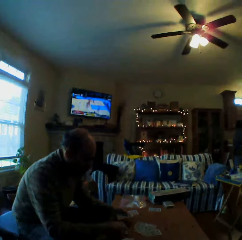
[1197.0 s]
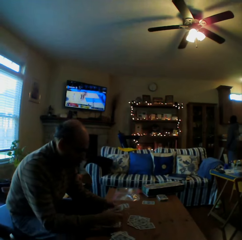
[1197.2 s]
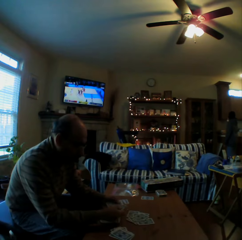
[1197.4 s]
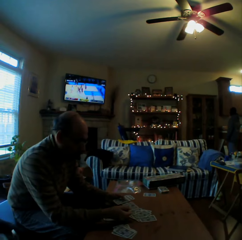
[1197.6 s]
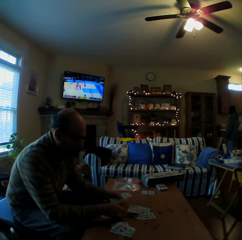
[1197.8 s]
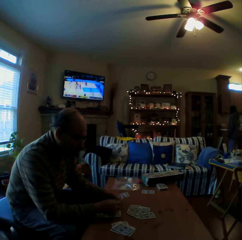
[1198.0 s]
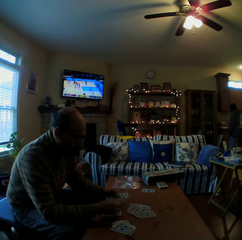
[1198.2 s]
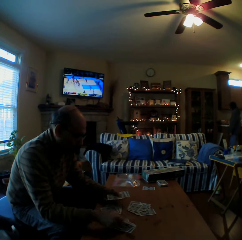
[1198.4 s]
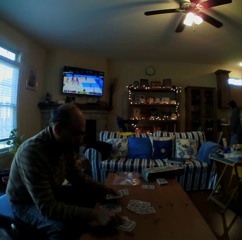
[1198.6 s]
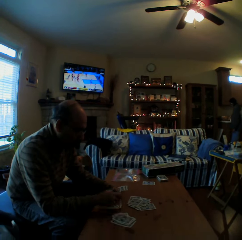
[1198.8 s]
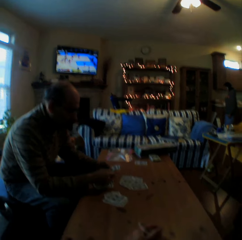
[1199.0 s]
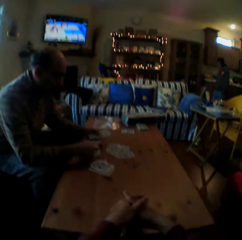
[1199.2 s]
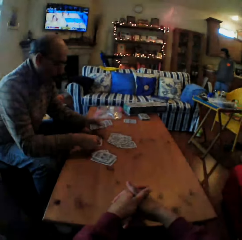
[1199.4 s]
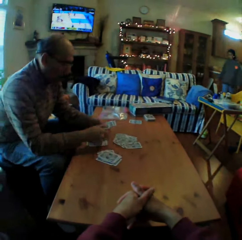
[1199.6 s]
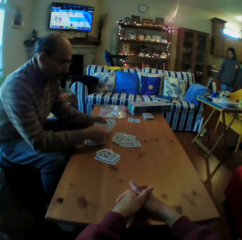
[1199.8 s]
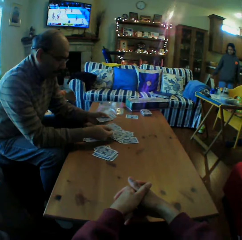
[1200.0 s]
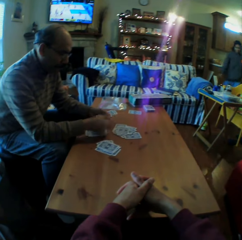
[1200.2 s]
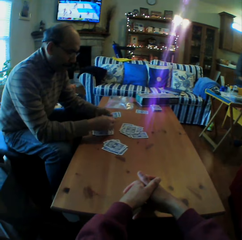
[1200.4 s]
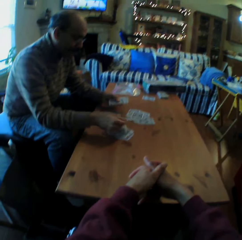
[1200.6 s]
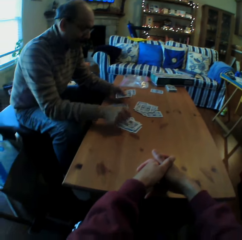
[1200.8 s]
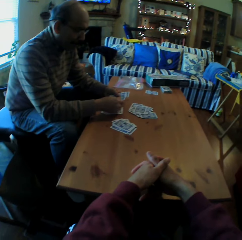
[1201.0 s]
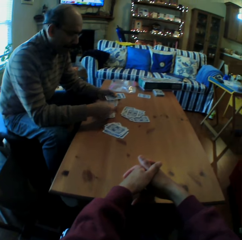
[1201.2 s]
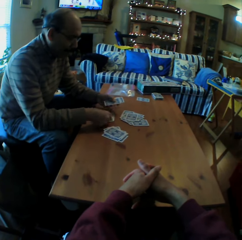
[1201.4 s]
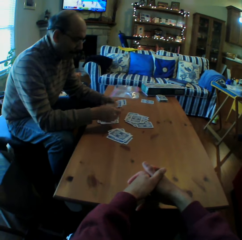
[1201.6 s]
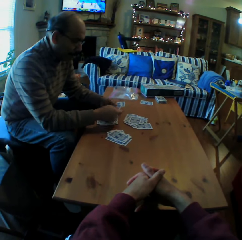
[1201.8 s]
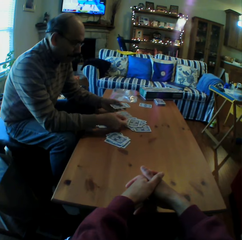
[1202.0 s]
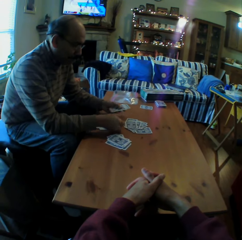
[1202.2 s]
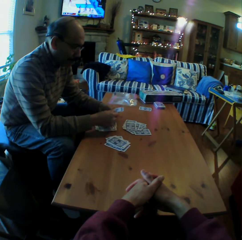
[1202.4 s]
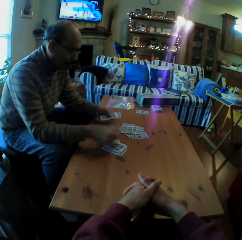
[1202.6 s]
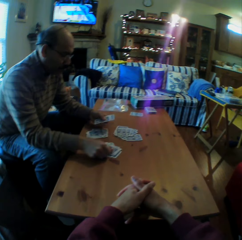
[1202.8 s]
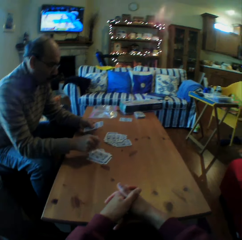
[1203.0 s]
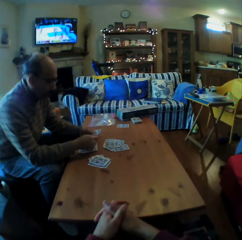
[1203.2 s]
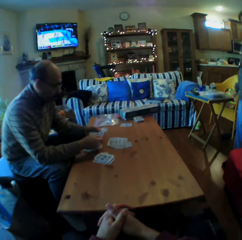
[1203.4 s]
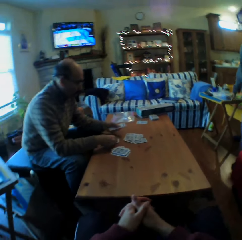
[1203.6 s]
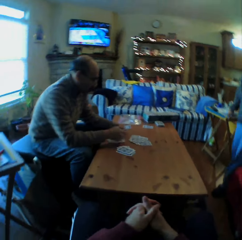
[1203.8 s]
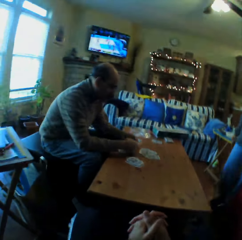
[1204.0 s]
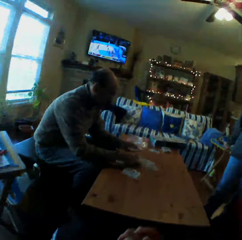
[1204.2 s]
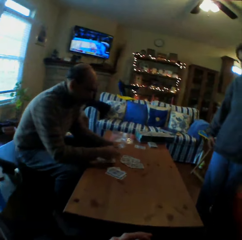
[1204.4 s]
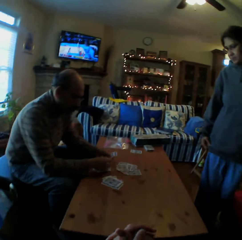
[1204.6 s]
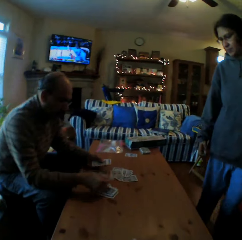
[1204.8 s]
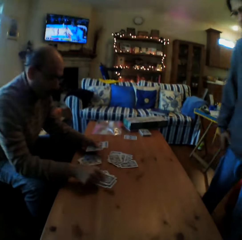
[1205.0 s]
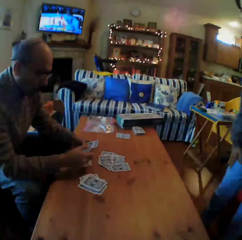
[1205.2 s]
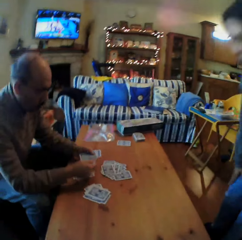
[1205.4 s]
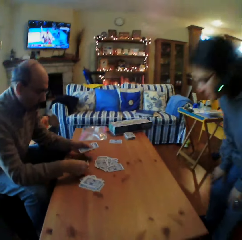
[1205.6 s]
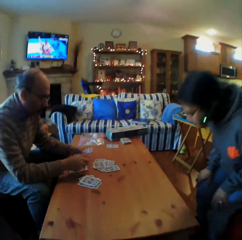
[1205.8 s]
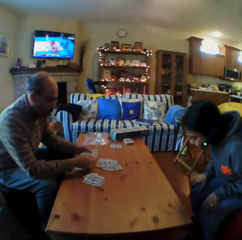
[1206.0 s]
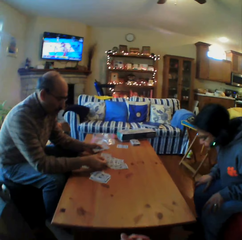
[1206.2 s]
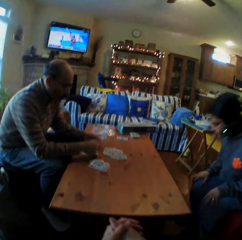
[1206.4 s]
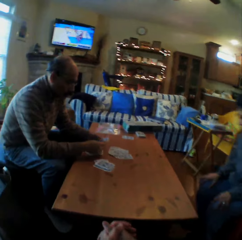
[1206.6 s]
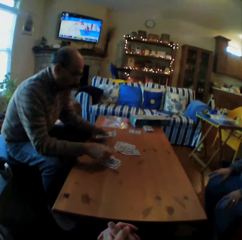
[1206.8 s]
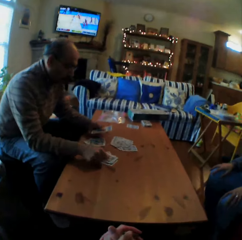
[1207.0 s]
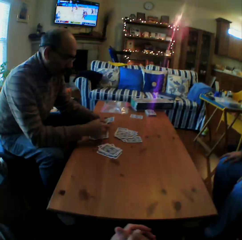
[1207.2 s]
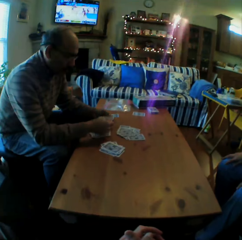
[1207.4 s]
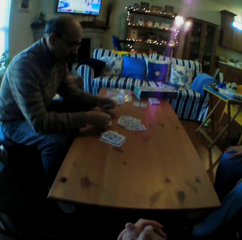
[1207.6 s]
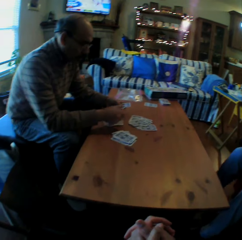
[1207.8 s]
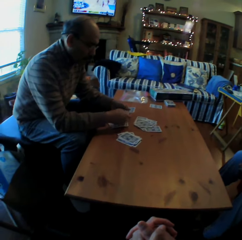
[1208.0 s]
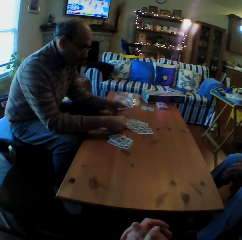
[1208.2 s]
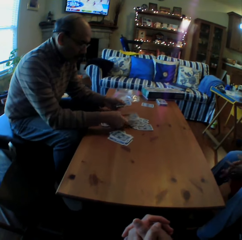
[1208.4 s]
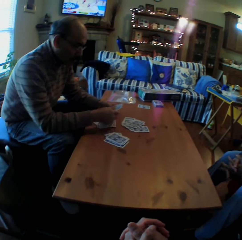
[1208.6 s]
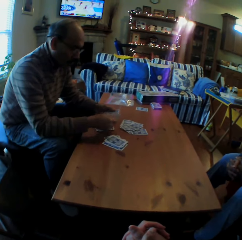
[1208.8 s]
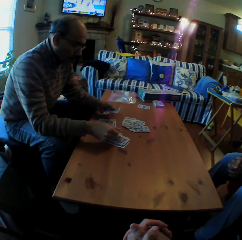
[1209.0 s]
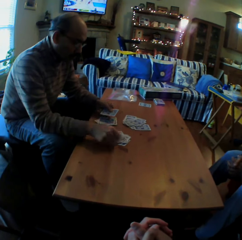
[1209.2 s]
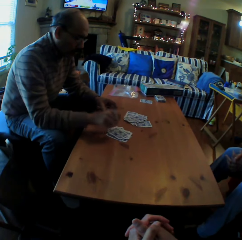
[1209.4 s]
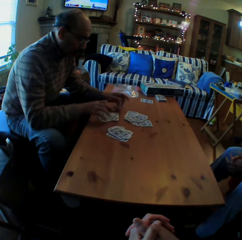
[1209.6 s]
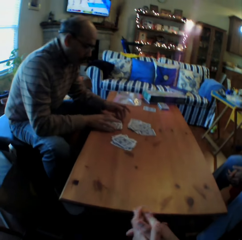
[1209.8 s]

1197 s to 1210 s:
A woman sits.

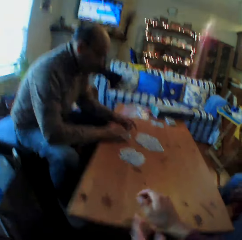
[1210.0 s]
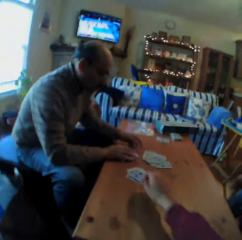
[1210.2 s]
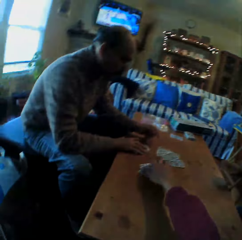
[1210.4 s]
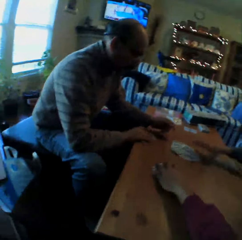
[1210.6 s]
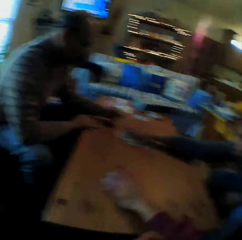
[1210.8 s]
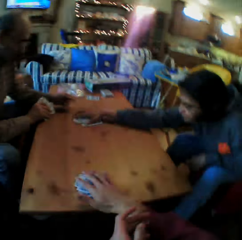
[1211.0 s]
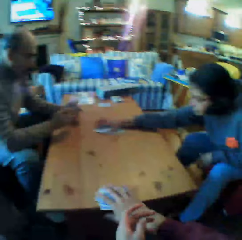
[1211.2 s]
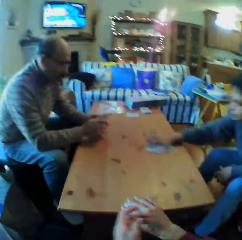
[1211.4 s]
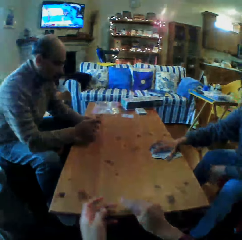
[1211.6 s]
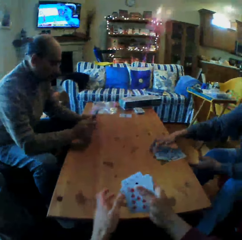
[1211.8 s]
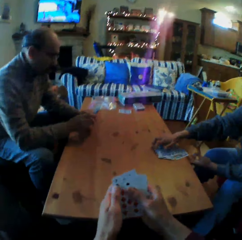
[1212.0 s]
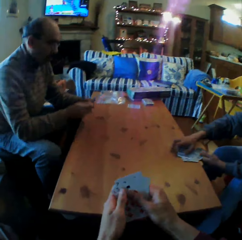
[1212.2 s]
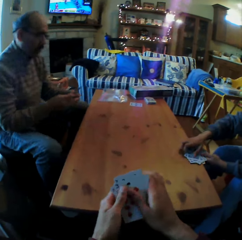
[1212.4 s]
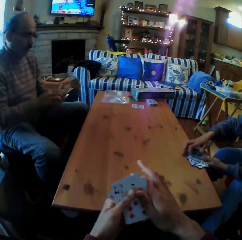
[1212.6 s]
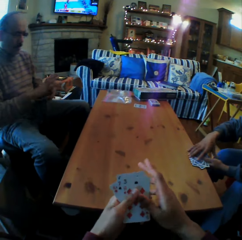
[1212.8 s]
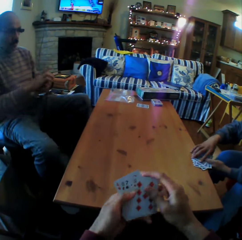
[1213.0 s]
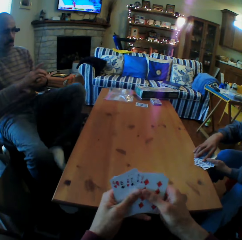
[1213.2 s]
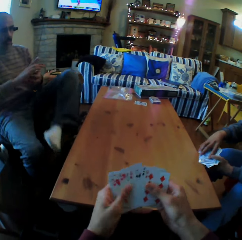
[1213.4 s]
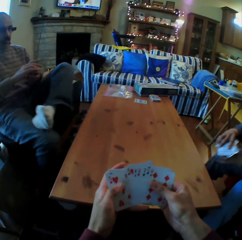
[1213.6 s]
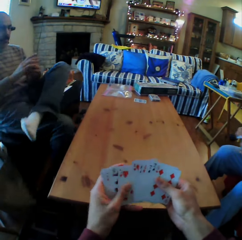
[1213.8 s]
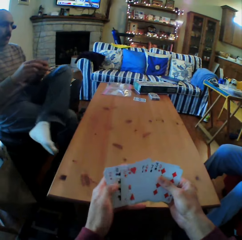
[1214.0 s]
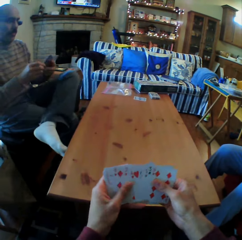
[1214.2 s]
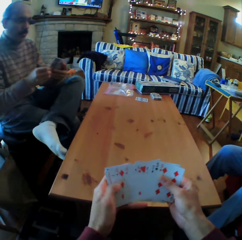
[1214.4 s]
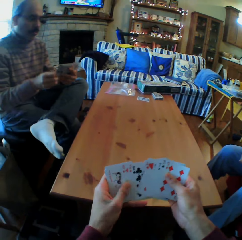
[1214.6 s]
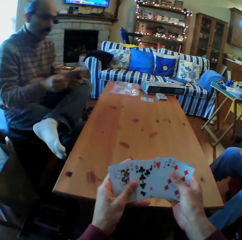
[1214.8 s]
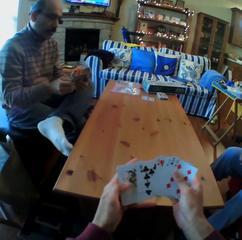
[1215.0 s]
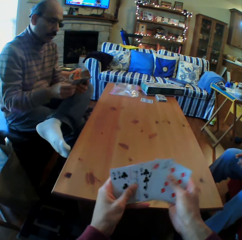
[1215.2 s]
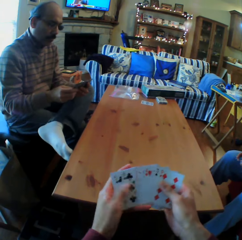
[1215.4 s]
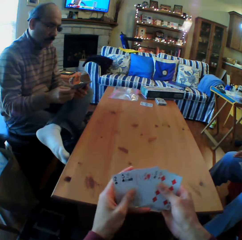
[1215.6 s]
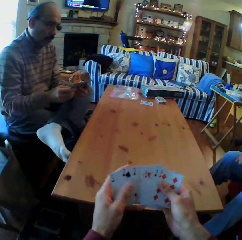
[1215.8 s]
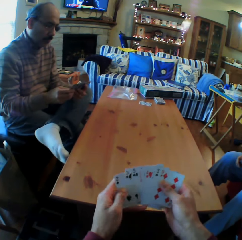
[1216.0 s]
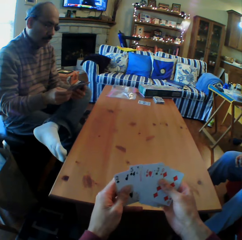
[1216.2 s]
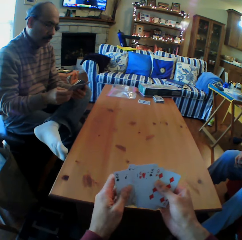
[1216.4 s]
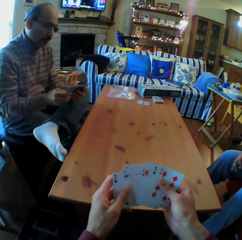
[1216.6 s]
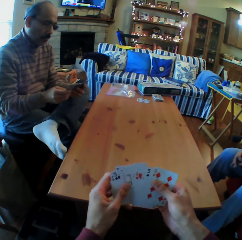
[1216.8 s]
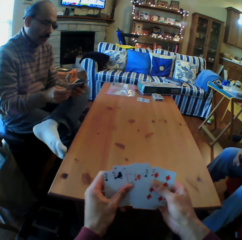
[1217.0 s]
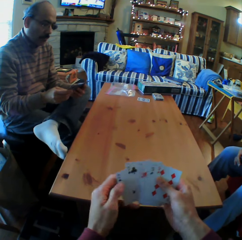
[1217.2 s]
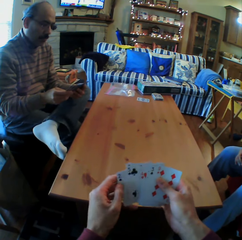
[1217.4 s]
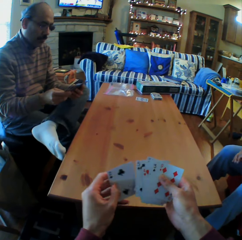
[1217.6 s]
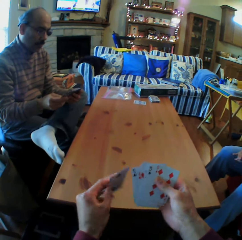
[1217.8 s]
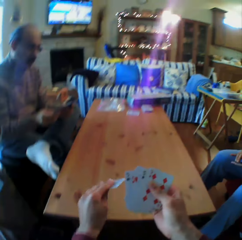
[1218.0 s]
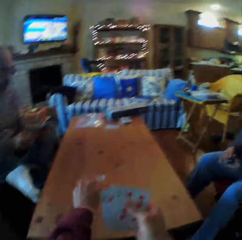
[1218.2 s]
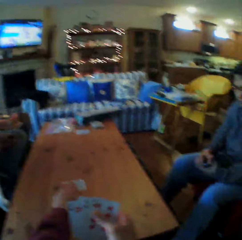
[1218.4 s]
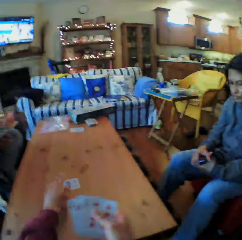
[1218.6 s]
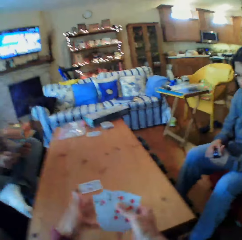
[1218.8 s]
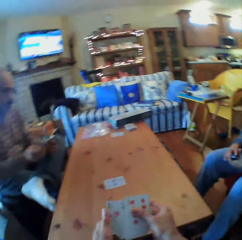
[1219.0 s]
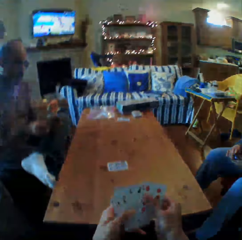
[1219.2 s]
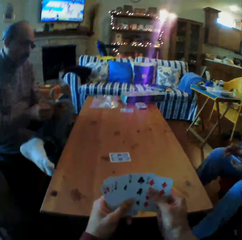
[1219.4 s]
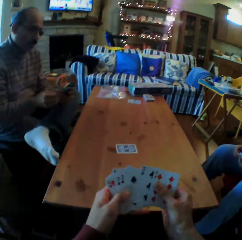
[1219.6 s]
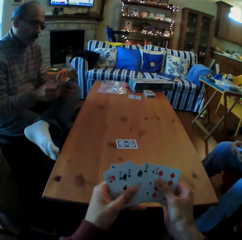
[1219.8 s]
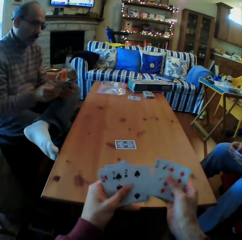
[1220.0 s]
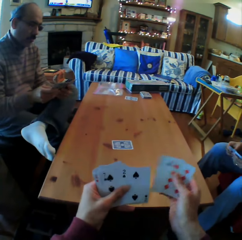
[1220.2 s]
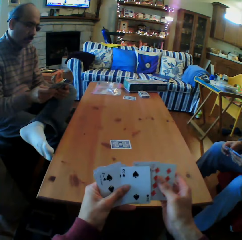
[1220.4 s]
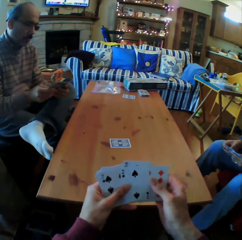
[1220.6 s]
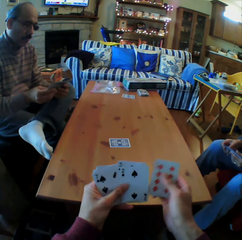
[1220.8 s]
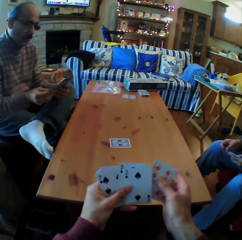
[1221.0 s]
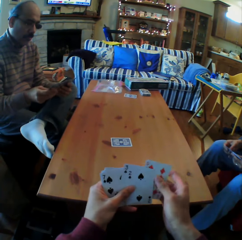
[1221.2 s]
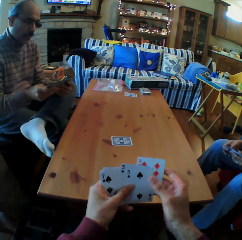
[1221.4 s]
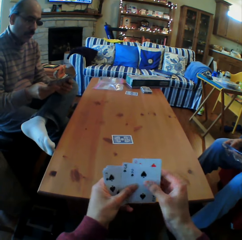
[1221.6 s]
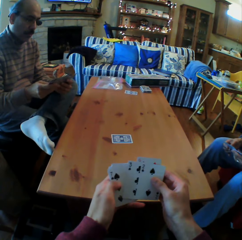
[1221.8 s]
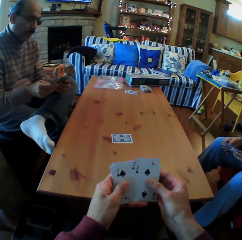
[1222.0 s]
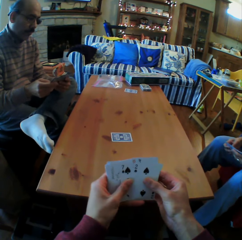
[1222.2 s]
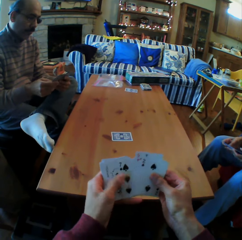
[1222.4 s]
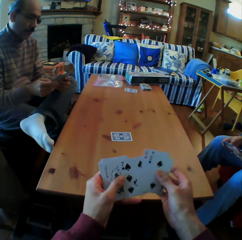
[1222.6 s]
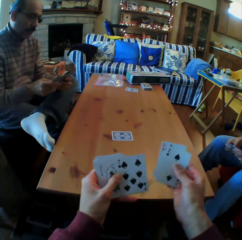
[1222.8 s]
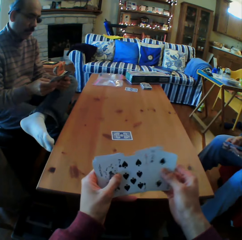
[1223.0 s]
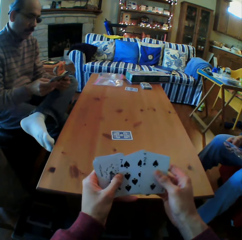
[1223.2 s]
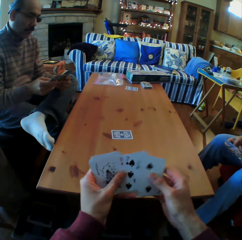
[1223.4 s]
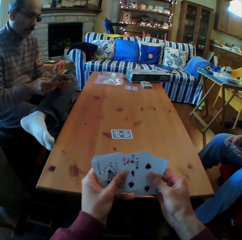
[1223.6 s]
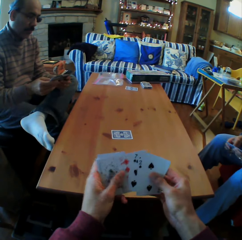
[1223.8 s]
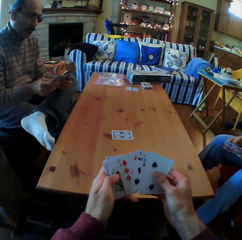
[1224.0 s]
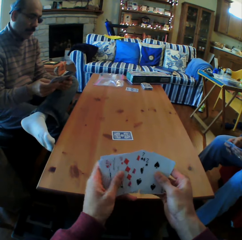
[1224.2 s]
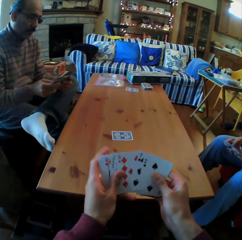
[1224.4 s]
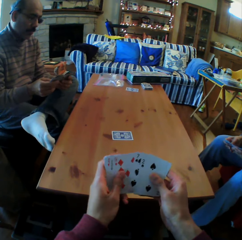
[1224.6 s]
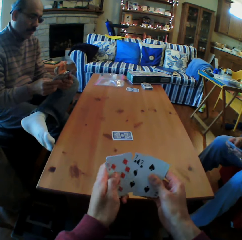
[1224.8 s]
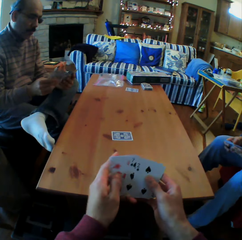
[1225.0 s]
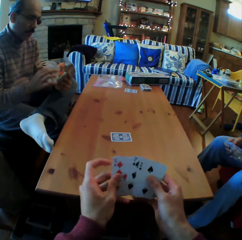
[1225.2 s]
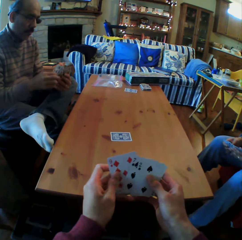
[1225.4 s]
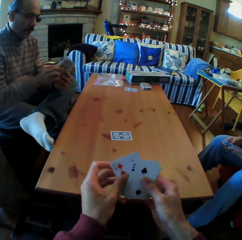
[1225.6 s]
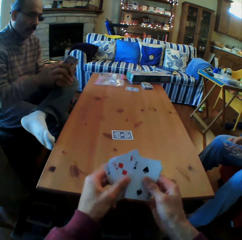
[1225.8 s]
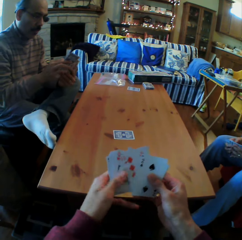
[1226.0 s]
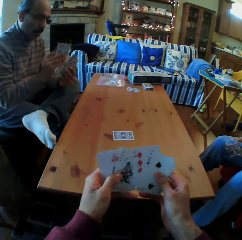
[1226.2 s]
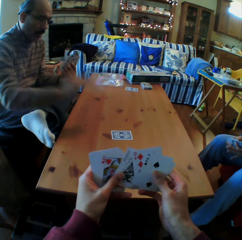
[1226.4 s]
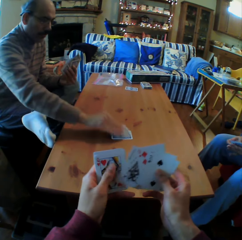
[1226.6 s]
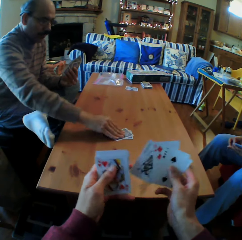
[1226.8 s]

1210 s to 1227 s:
The camera wearer picks up the cards from the table. A woman picks up the cards from the table. The camera wearer looks at the cards. He moves the cards on his hands. He shuffles the cards. He puts the card on the table. He looks at the cards. He shuffles the cards.
